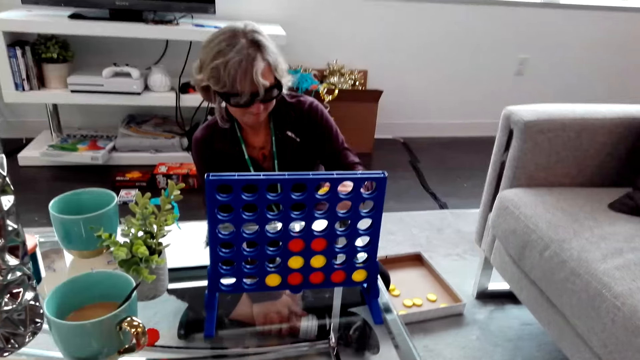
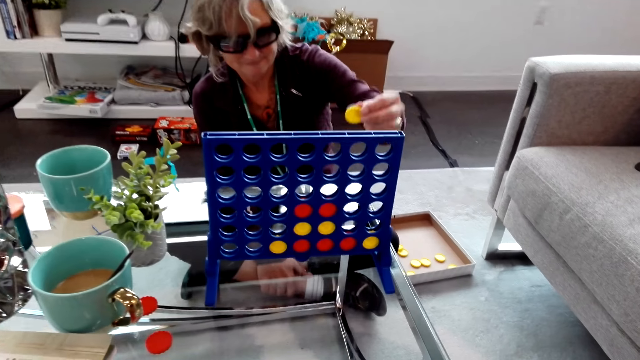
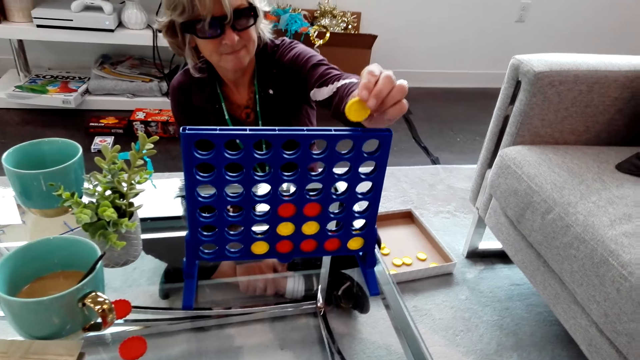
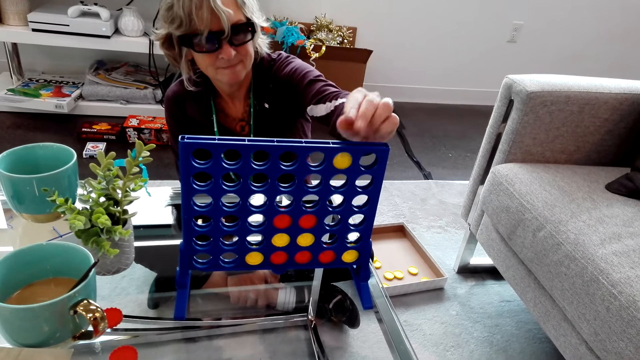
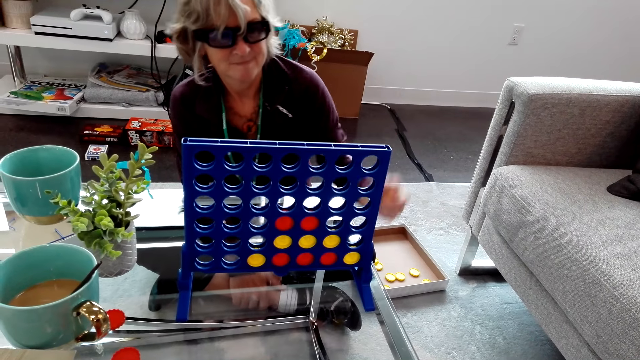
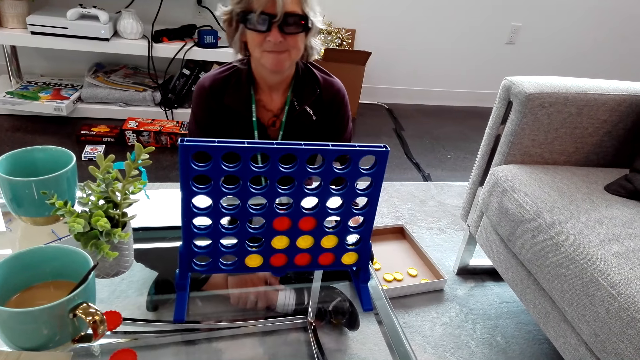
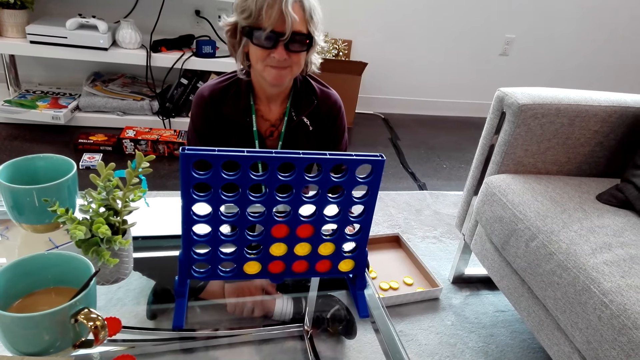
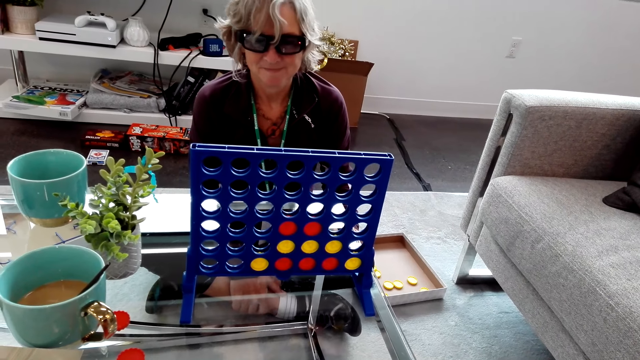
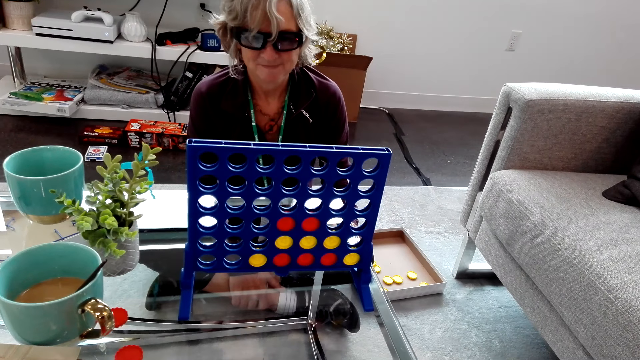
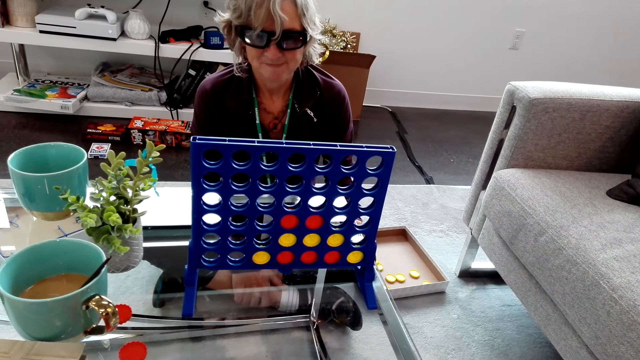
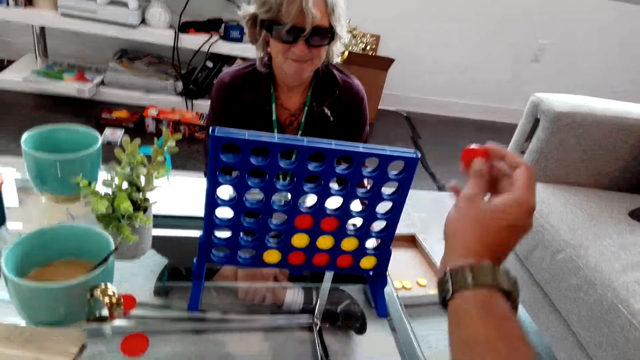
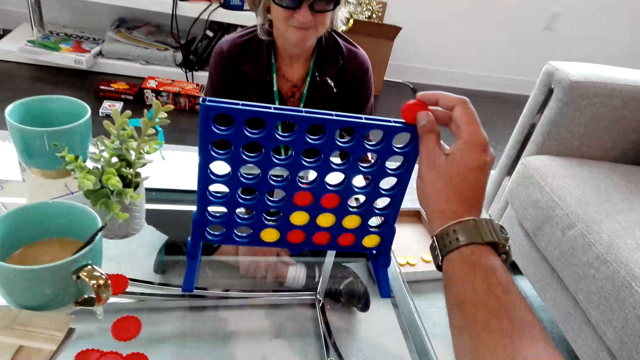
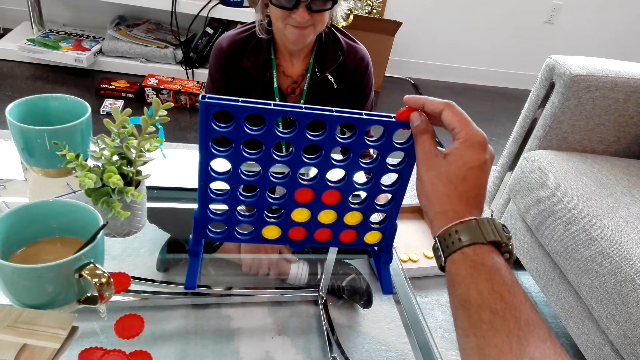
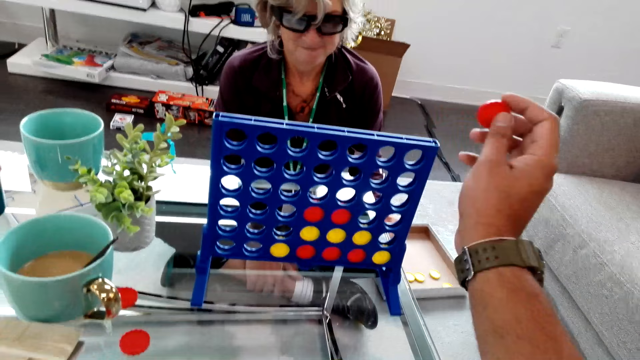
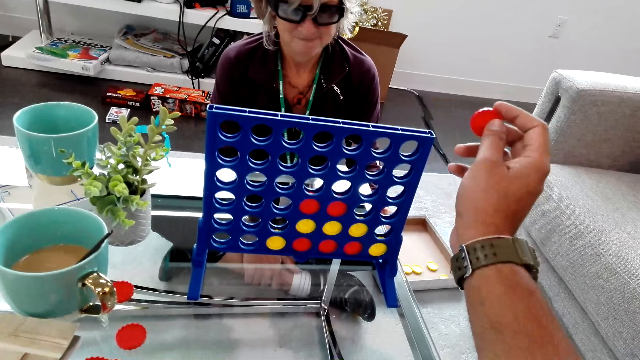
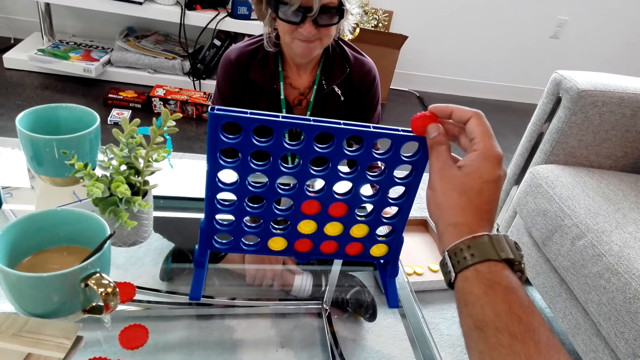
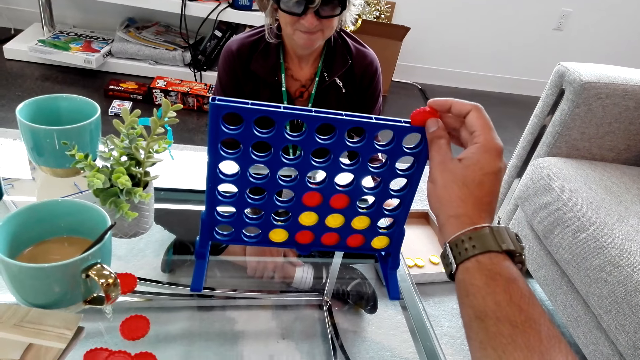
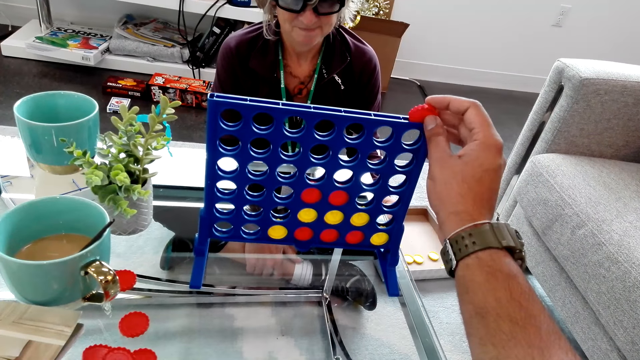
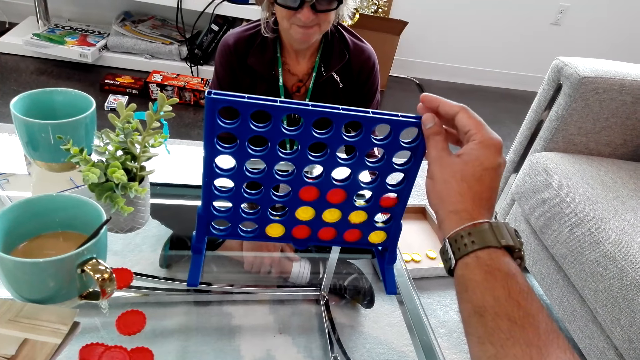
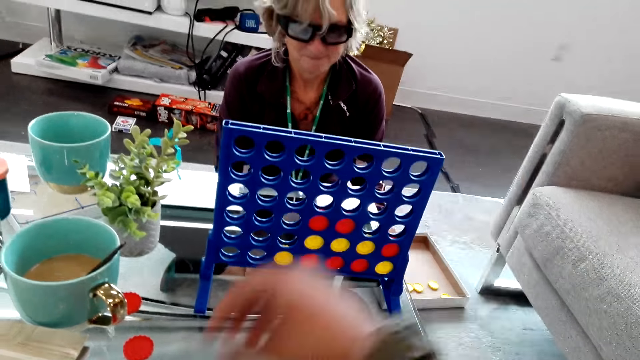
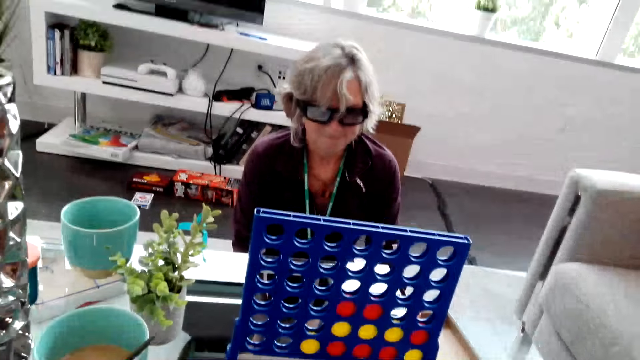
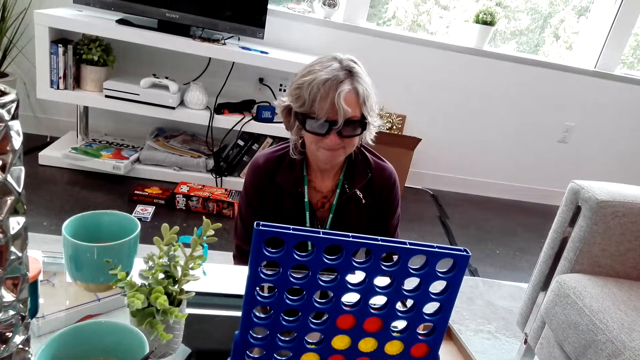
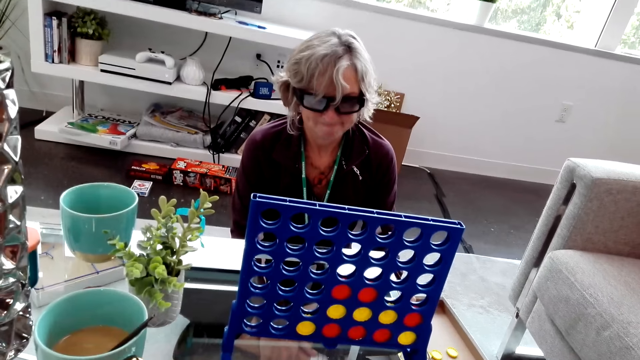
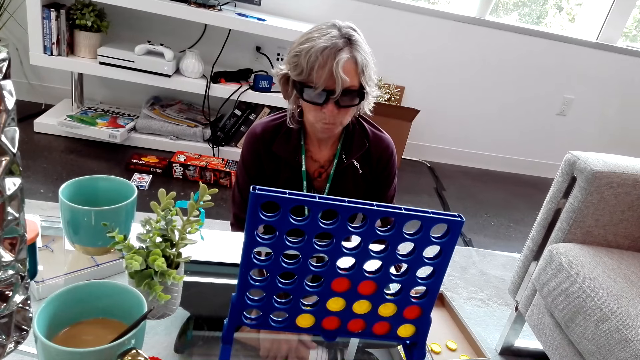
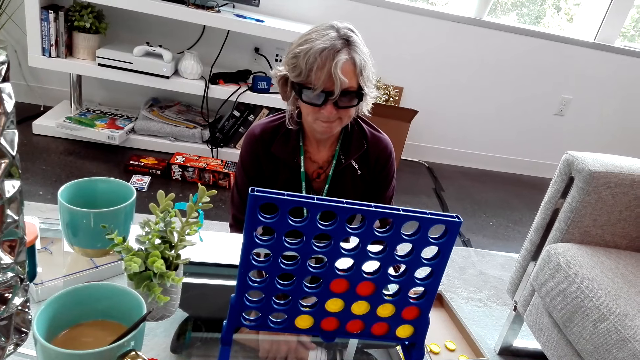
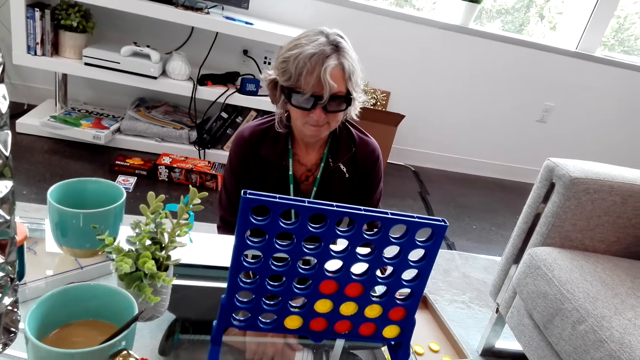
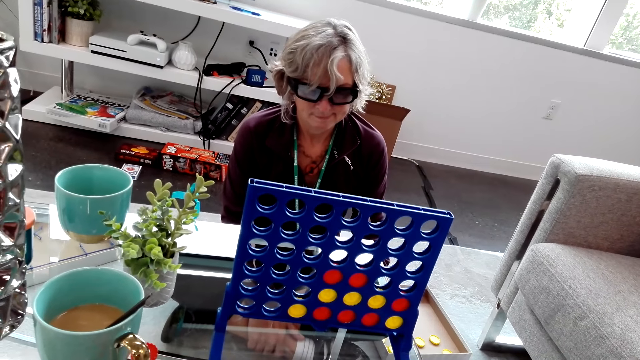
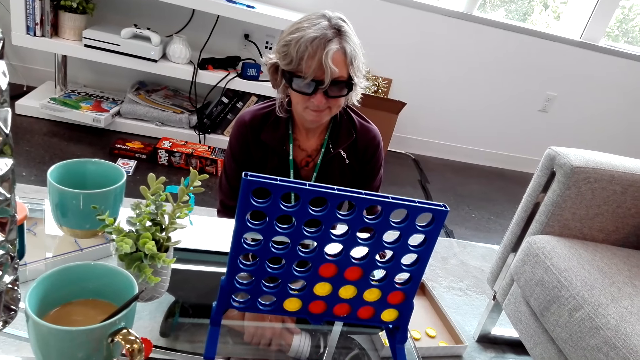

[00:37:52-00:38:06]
A lady takes a yellow piece from the table. The lady plays the connect four game and drops the yellow piece in the rack. The camera wearer holds a red piece above the rack. They play the connect four game. The lady plays the connect four game. The camera wearer moves the red piece. They drop the red piece inside the rack.

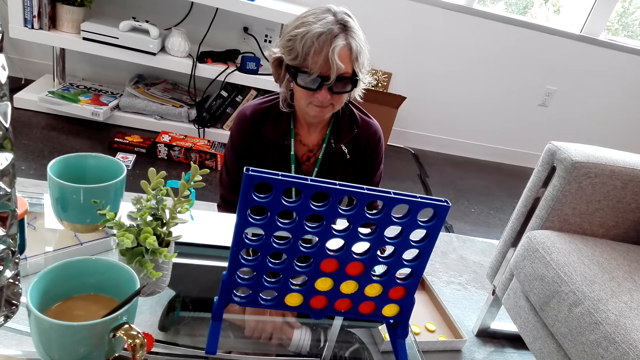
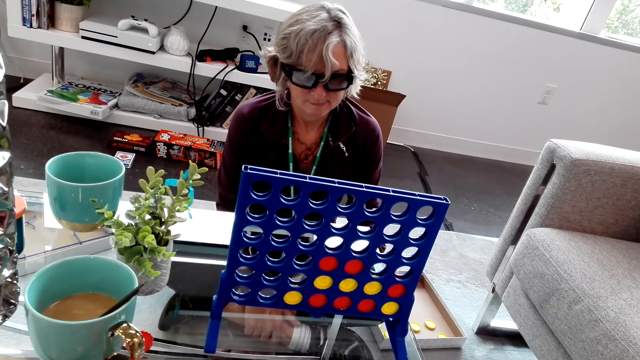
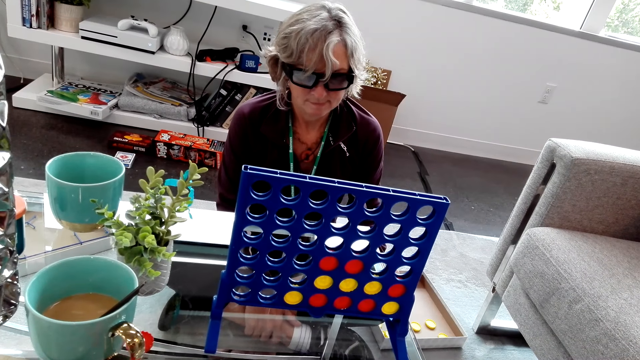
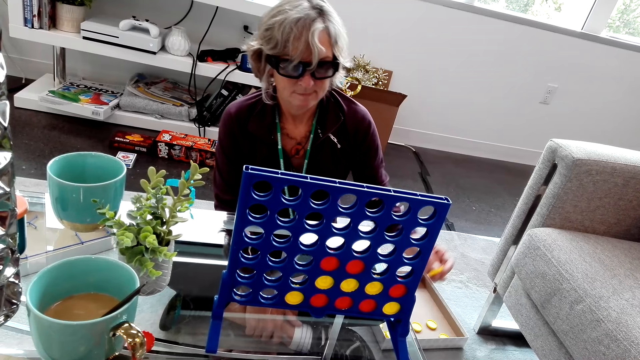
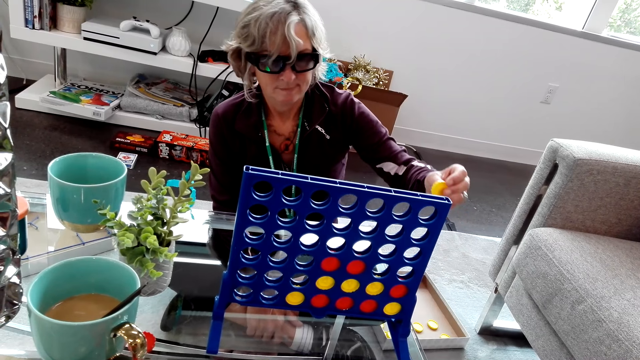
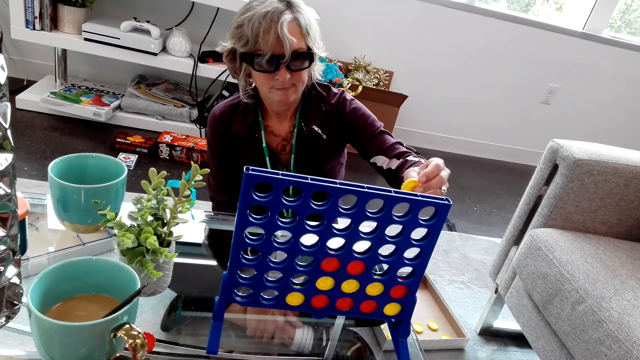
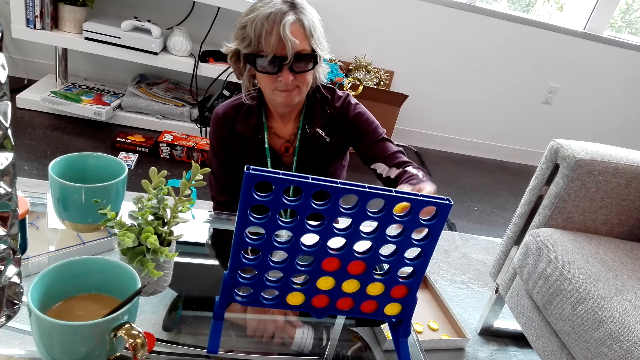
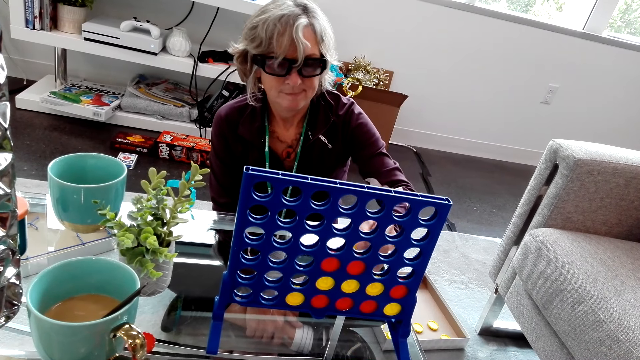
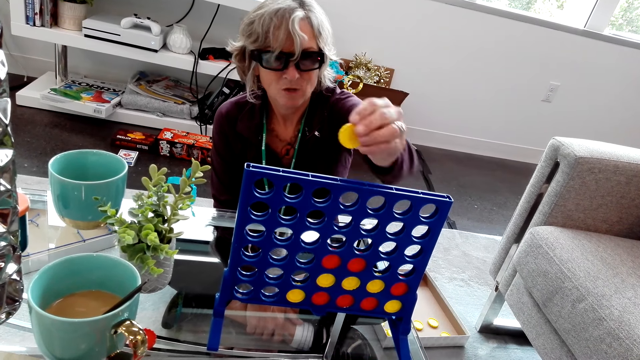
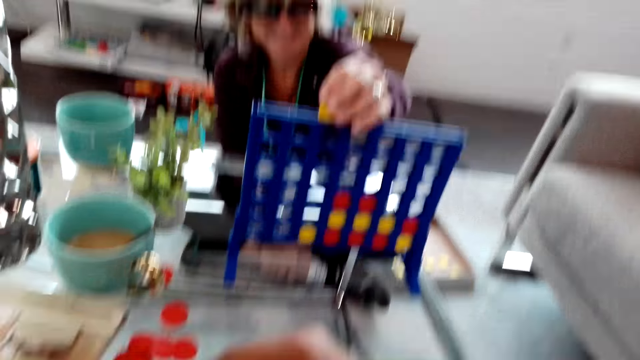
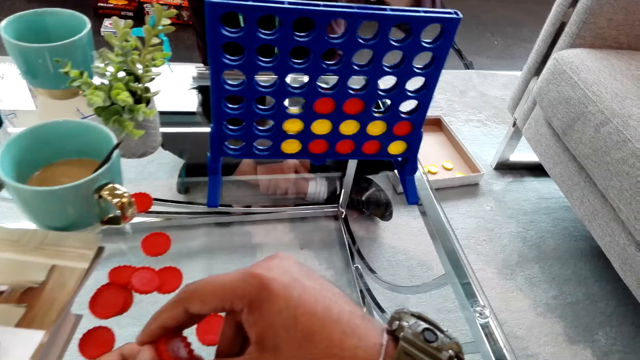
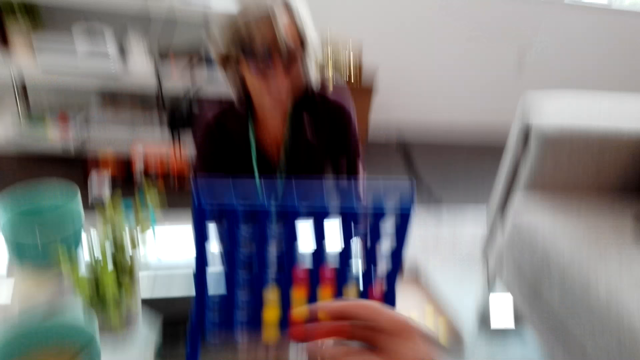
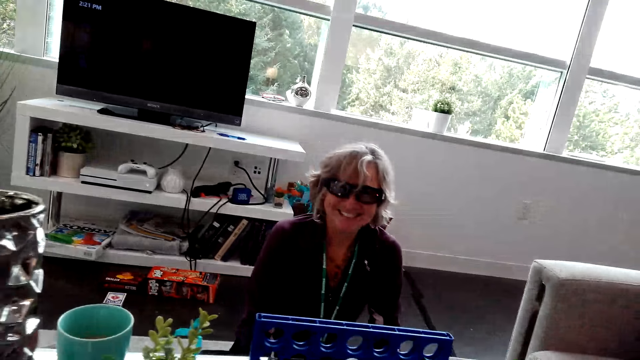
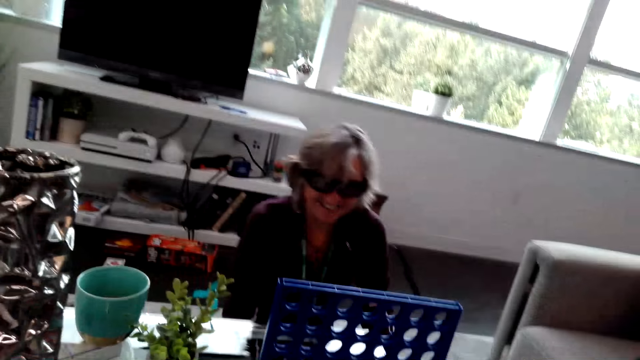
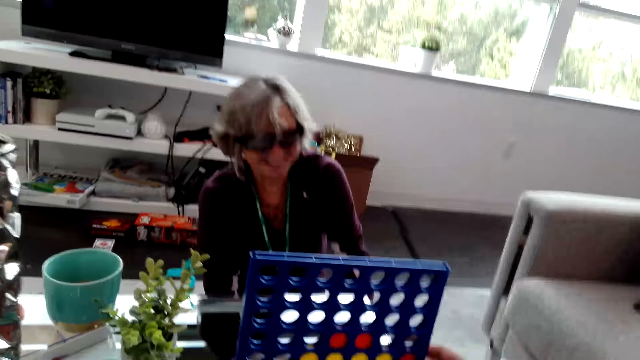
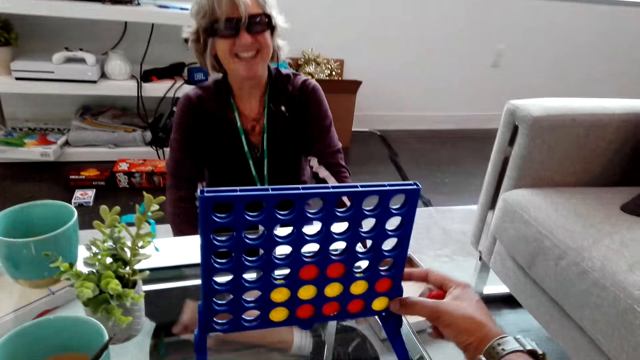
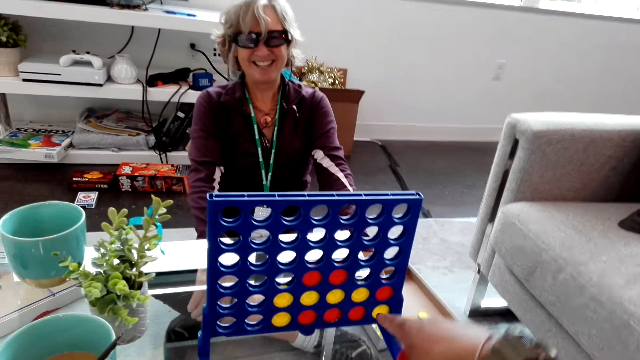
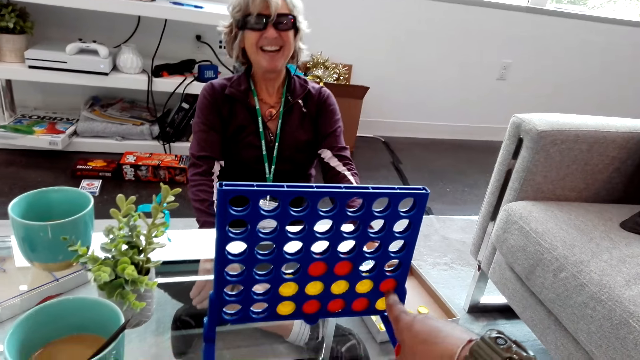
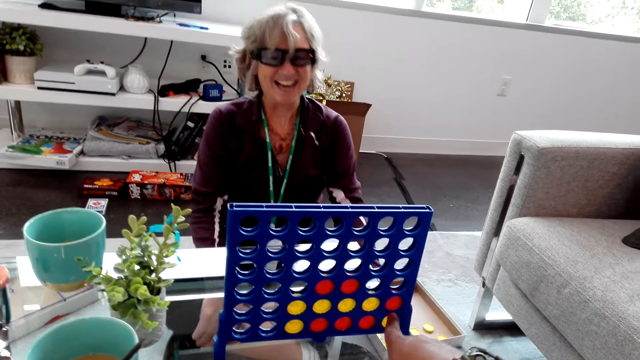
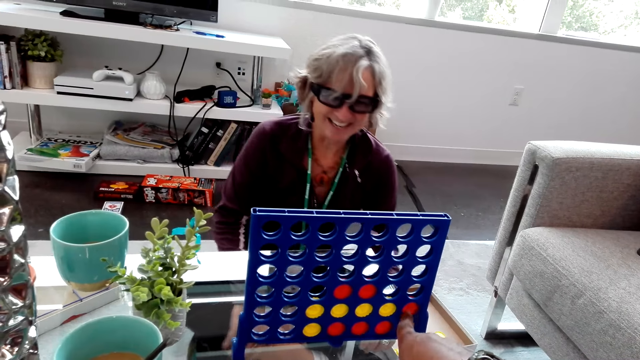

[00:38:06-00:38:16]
A lady takes a yellow piece from the table. The lady drops the yellow piece in the rack. The lady laughs with the camera wearer. The camera wearer speaks to the lady. He moves his hand and points at the rack.
